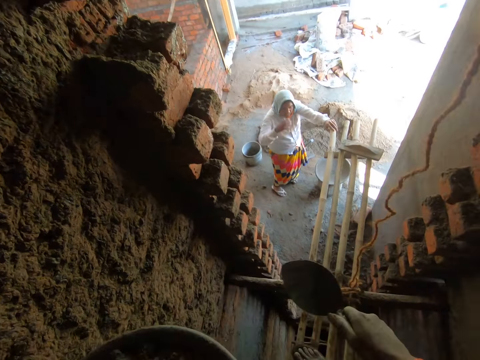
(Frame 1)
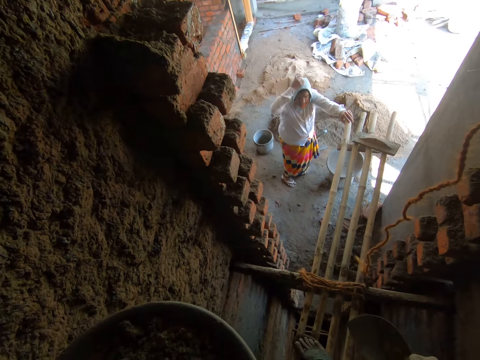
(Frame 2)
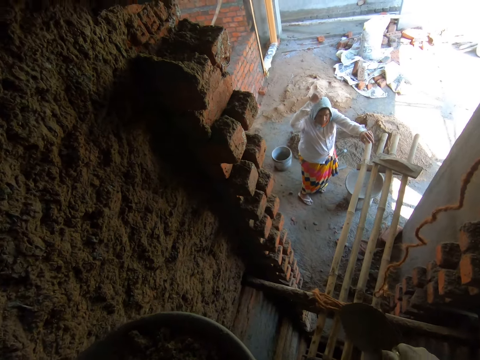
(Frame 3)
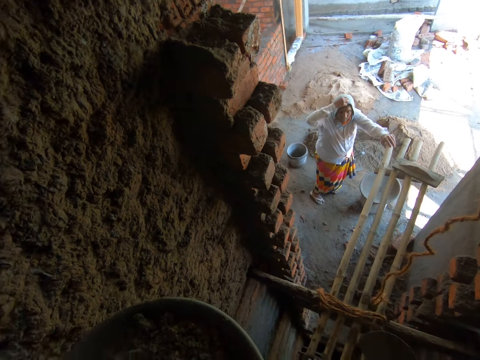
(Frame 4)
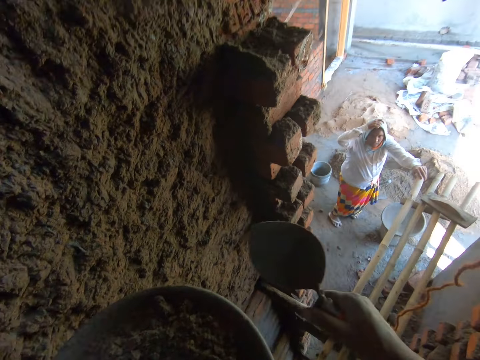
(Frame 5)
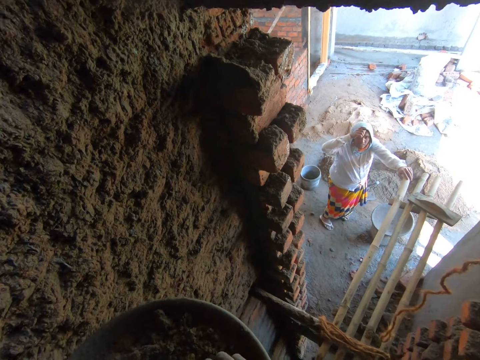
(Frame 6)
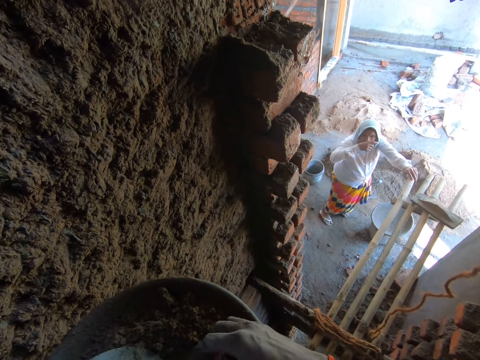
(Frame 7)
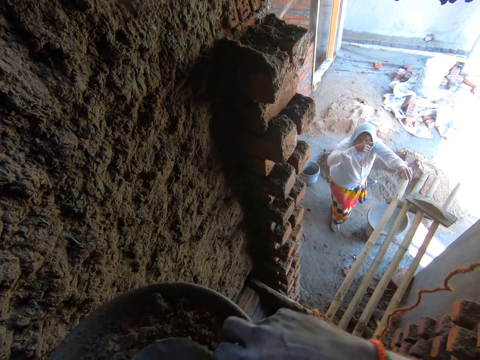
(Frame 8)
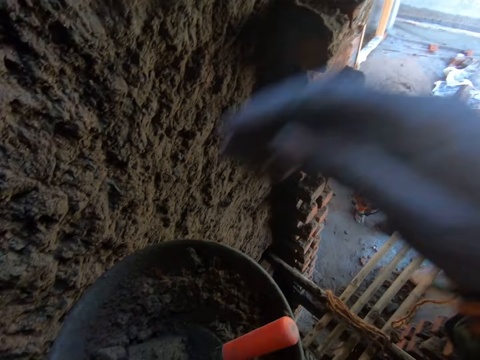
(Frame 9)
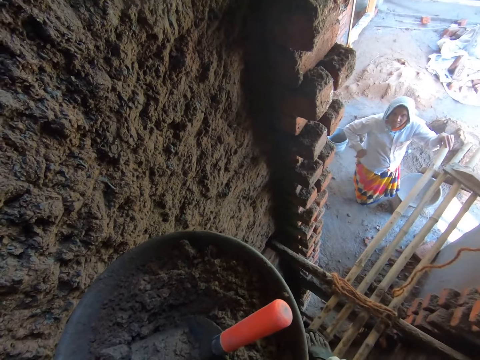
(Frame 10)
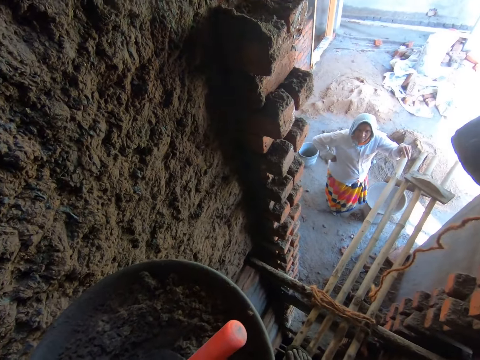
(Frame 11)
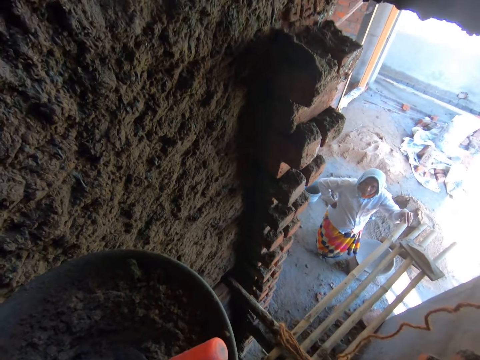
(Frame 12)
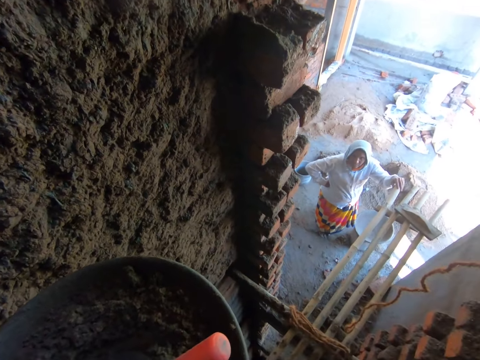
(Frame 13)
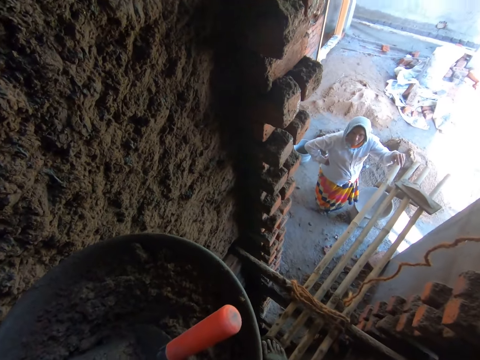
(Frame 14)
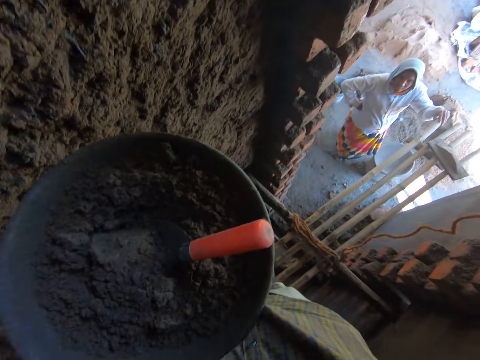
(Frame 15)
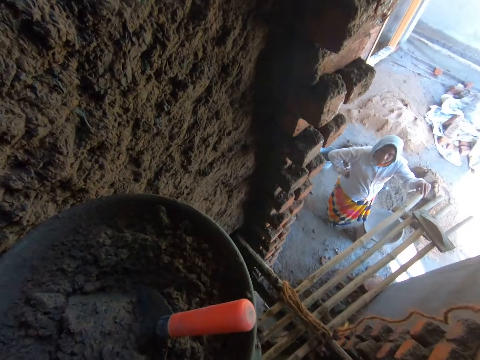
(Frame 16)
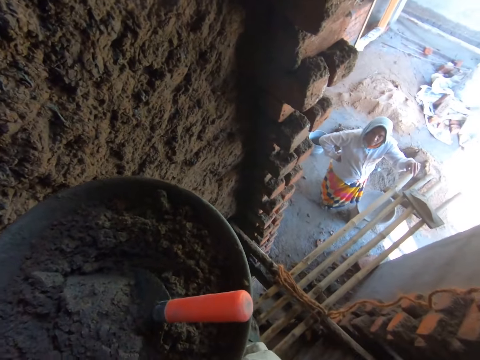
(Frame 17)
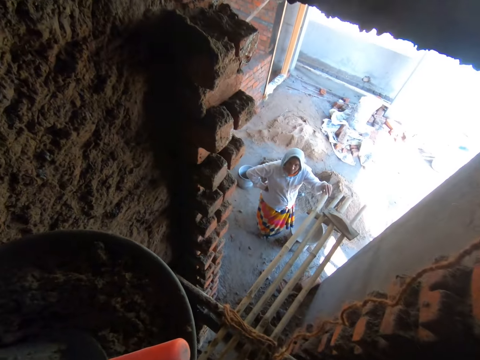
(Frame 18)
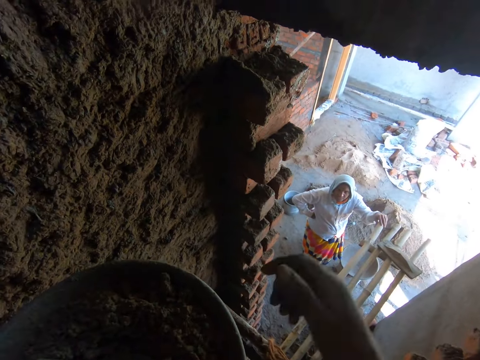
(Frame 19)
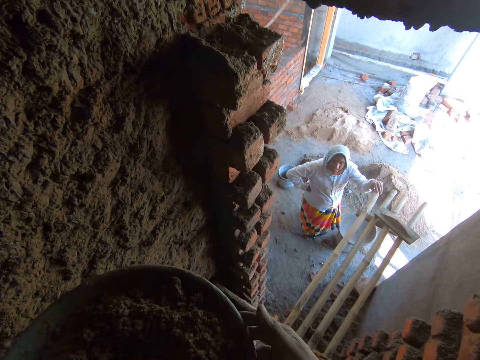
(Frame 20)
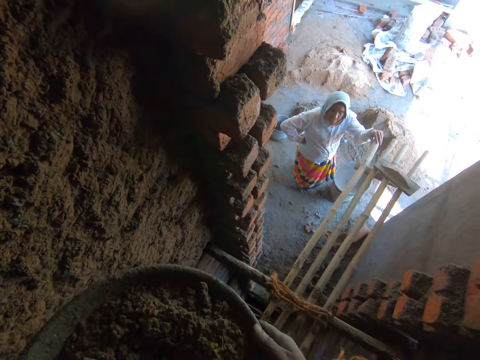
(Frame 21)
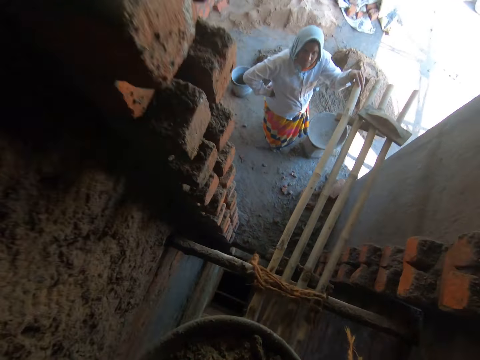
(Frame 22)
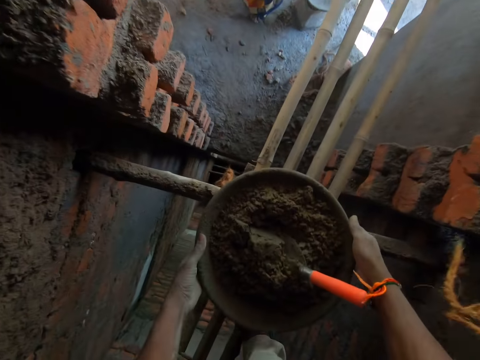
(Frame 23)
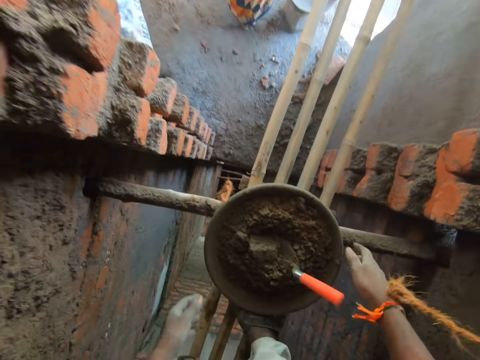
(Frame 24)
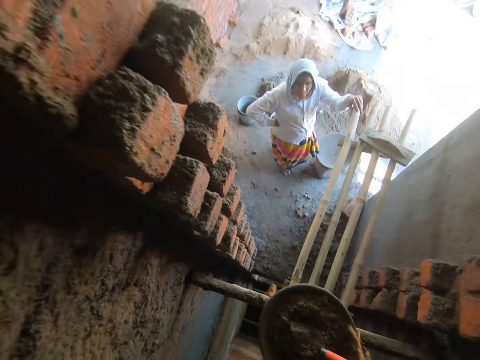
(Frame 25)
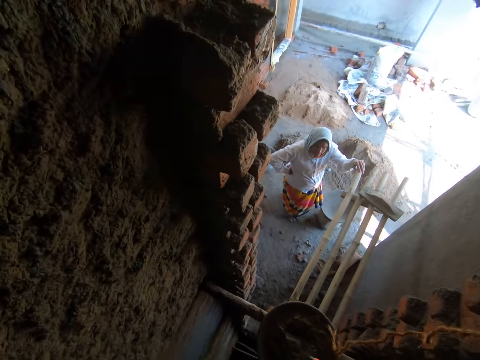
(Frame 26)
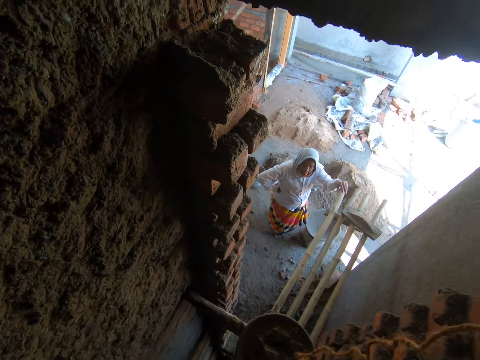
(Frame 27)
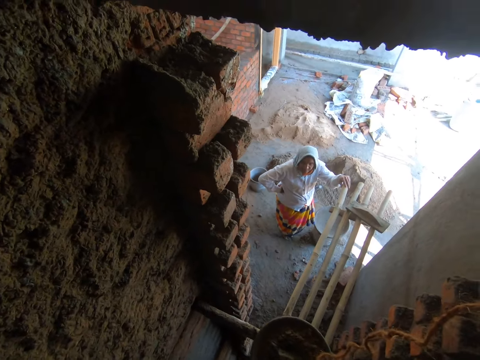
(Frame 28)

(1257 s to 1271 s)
The woman touches her head with her right hand. The camera wearer drops the trowel in his right hand in the mortar pan. He does something. He touches his face with his right hand. He holds the mortar pan with his right hand. He drops the mortar pan on the bamboo scaffolding with his hands.

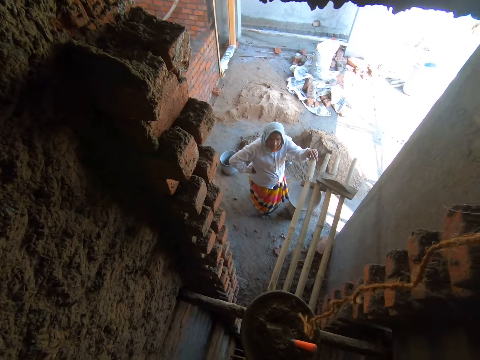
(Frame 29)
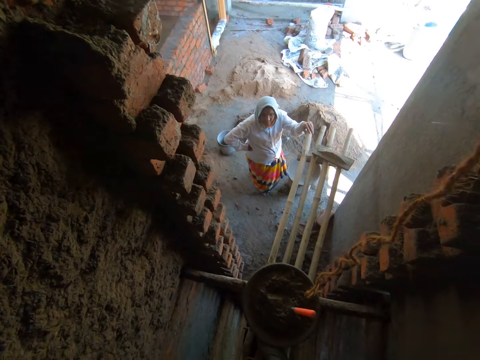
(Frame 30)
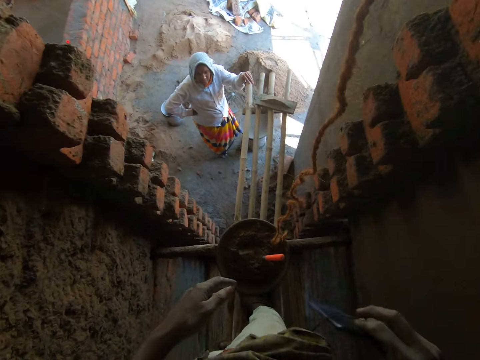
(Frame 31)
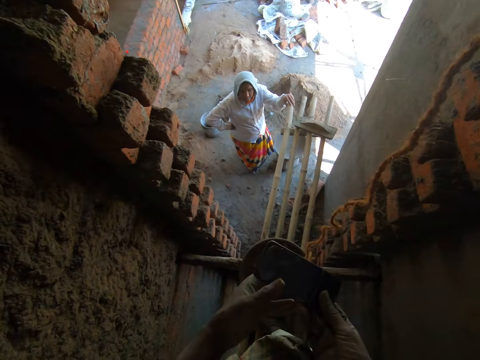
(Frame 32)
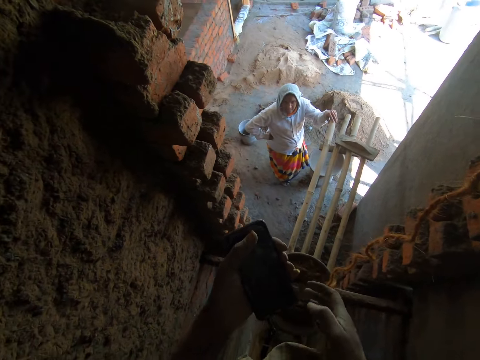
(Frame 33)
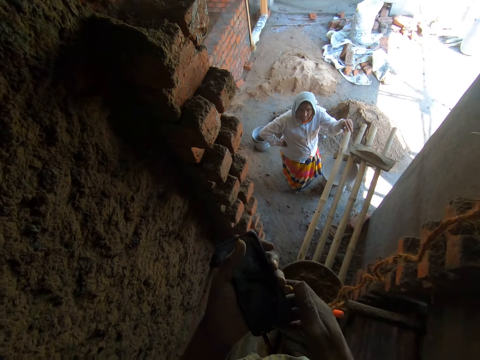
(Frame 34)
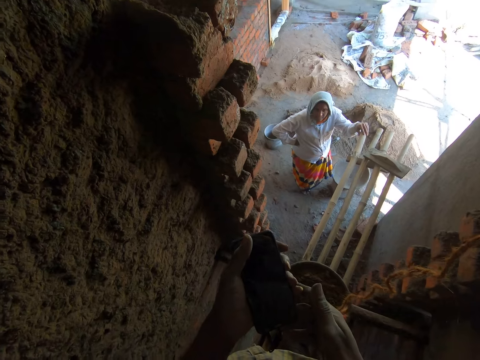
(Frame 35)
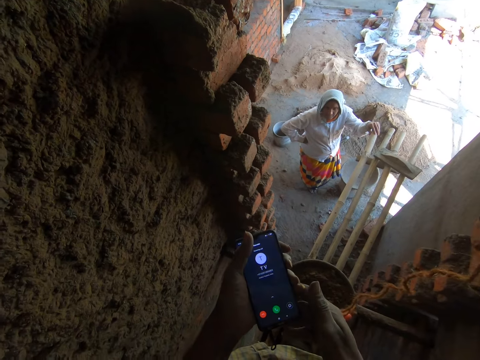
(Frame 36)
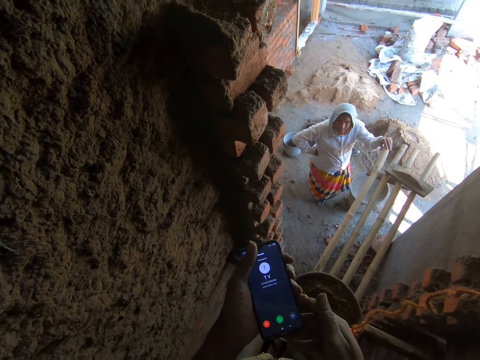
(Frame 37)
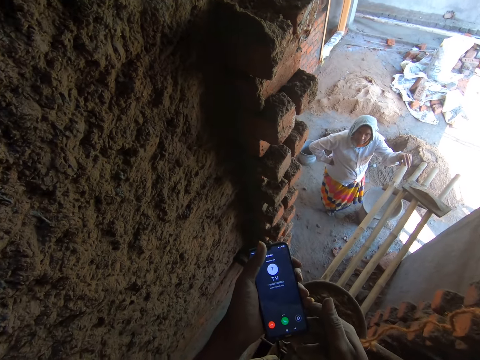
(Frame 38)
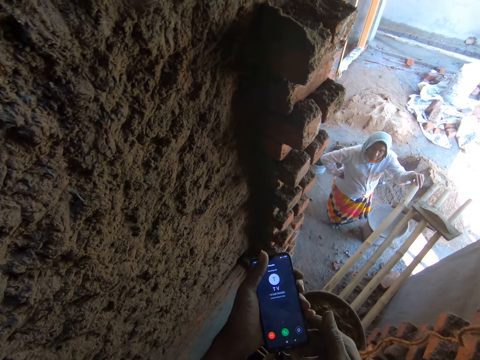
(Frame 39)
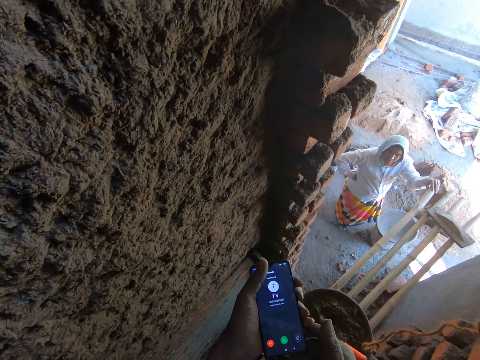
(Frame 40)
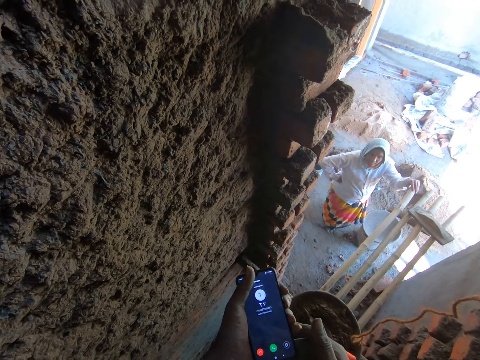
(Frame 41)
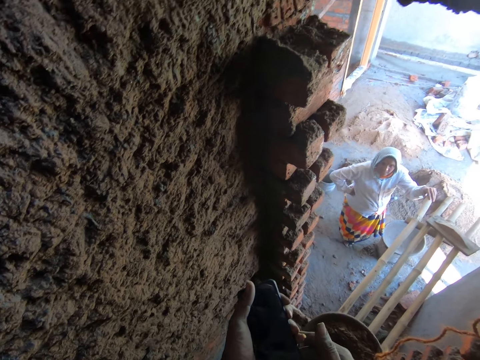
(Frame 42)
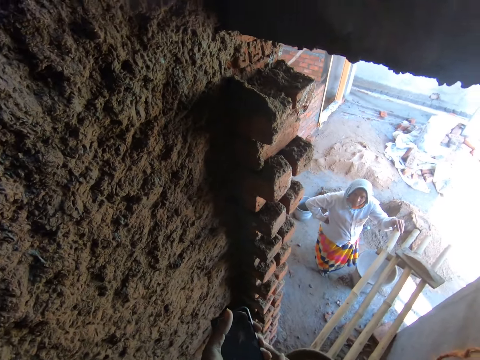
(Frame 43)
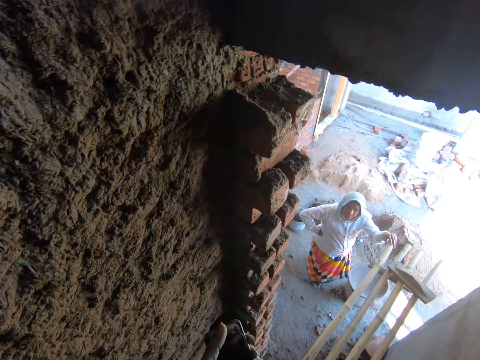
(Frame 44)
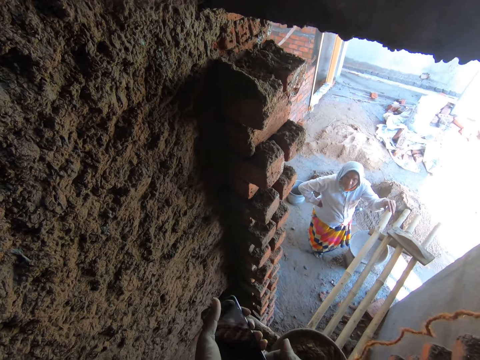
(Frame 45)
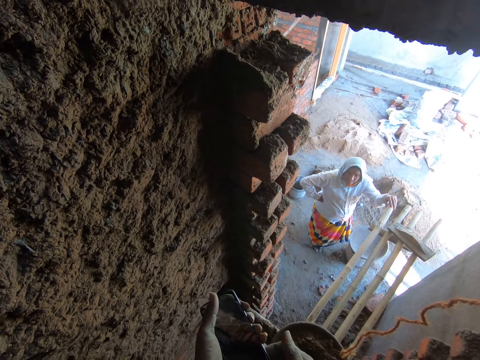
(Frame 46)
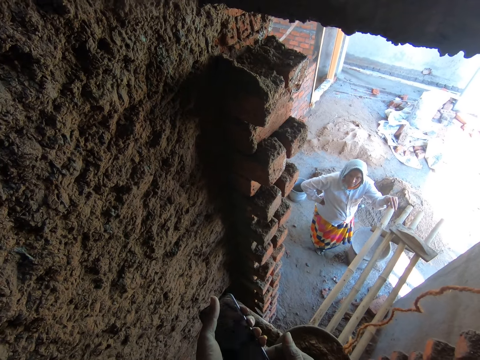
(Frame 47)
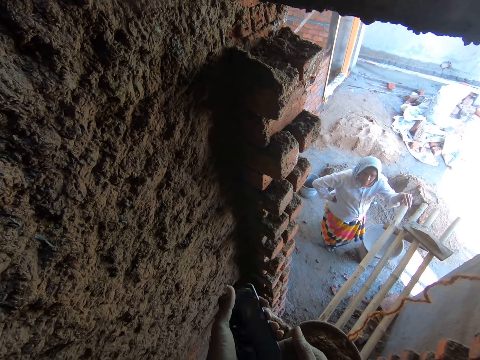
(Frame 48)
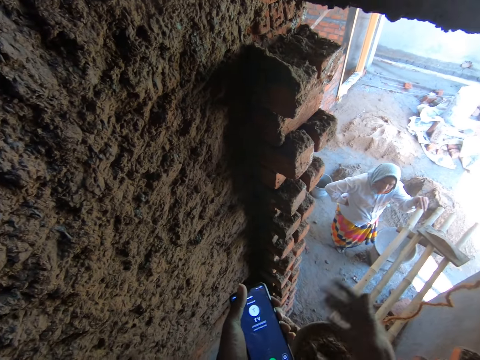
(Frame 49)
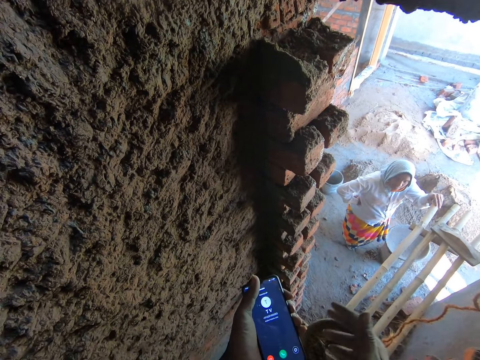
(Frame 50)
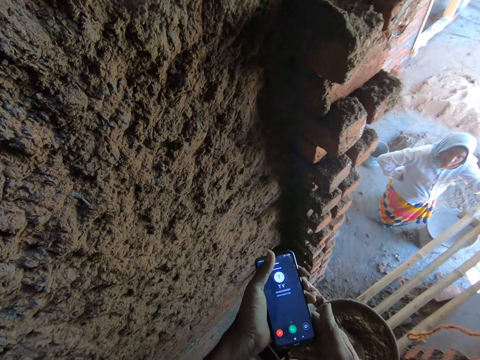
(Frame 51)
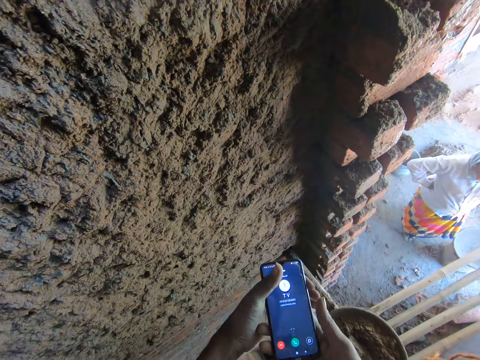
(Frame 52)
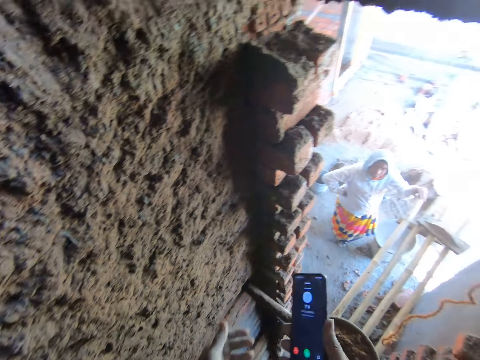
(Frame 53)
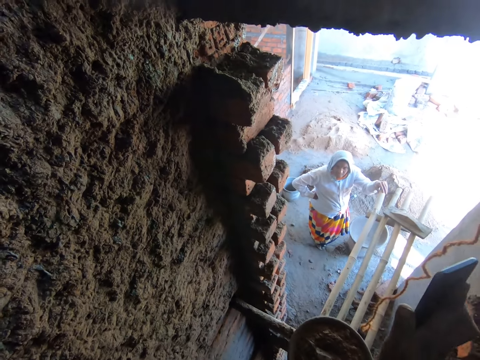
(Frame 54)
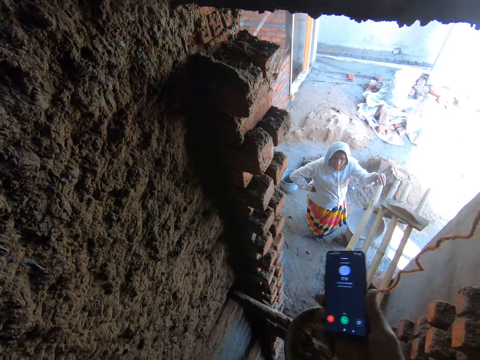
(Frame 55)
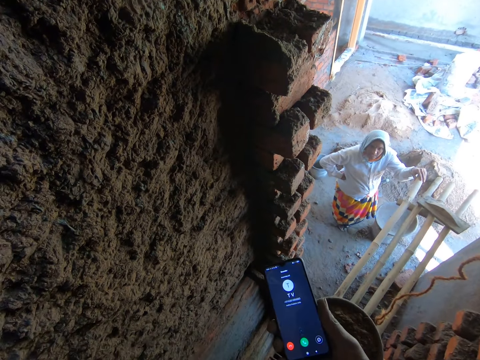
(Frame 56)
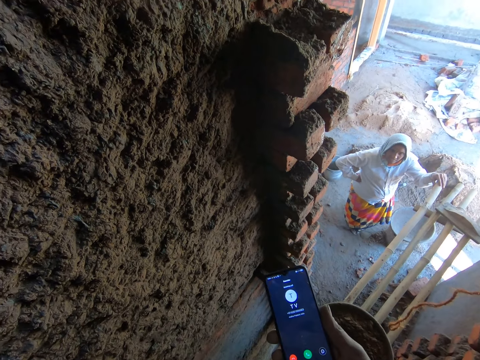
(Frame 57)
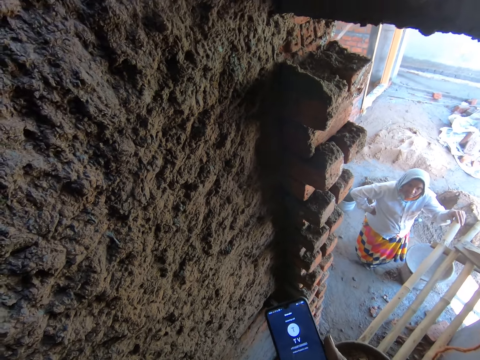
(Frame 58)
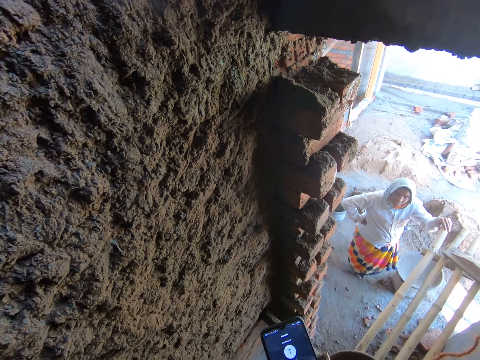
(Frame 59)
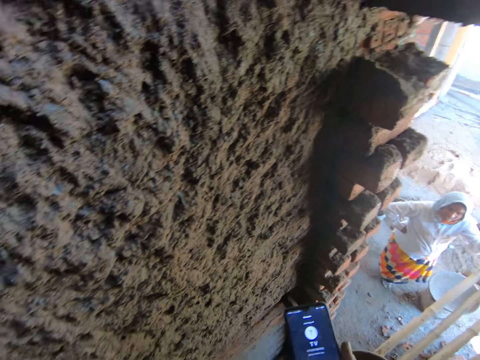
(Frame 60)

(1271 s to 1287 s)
The camera wearer removes a phone from his pocket with his right hand. He passes the phone to his left hand. He operates the phone with his left hand. He looks at the phone. He passes the phone to his right hand. He shows the phone in his right hand to a woman.
